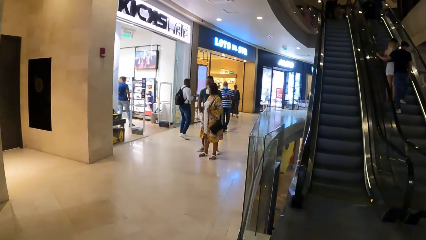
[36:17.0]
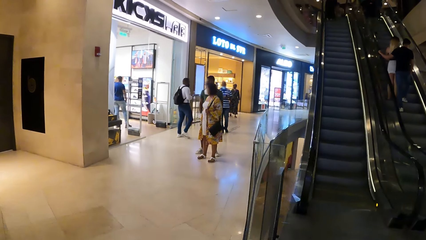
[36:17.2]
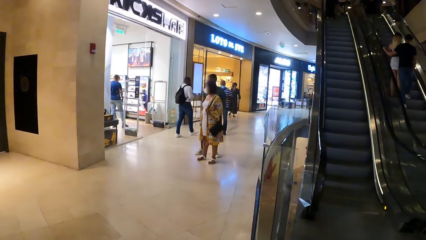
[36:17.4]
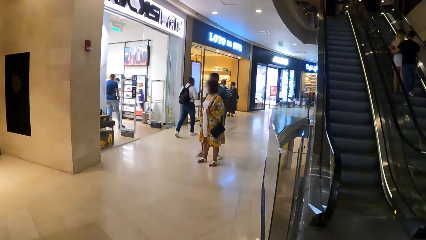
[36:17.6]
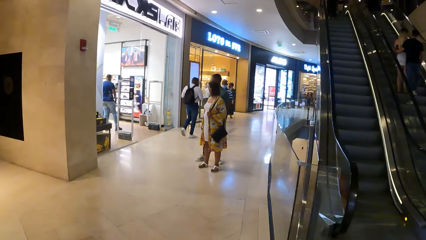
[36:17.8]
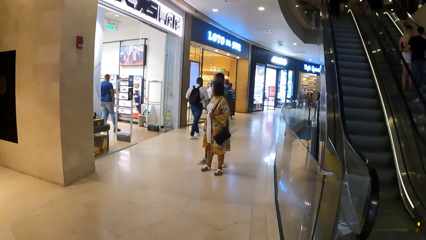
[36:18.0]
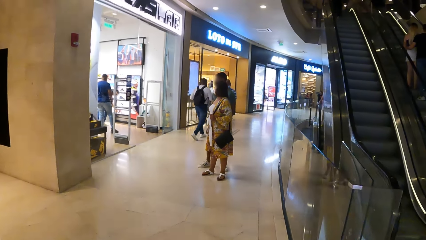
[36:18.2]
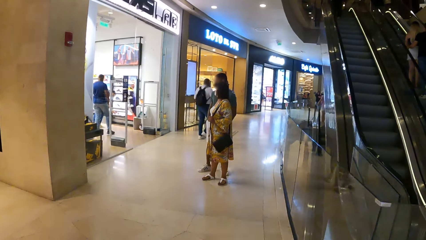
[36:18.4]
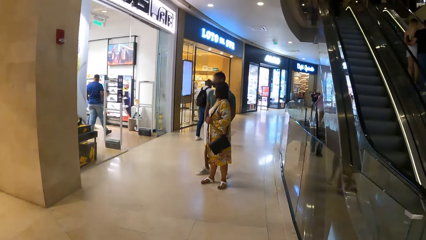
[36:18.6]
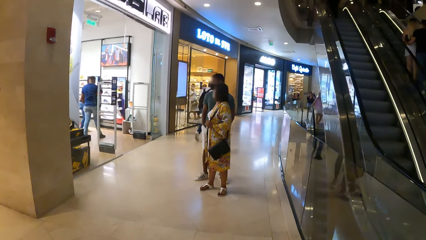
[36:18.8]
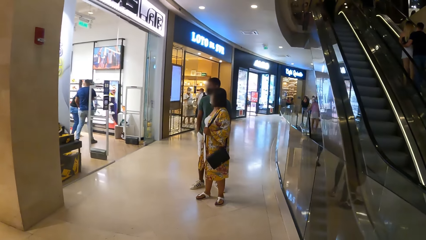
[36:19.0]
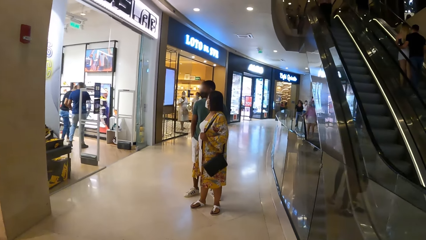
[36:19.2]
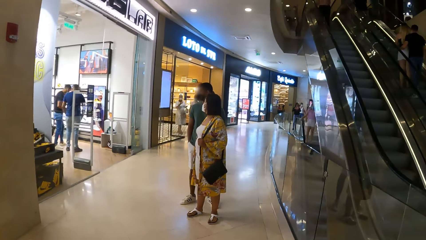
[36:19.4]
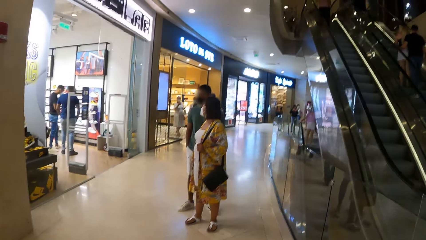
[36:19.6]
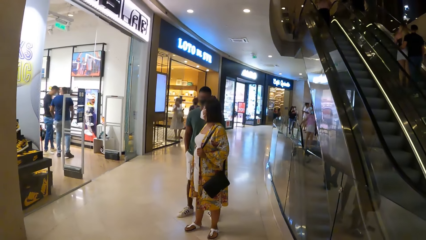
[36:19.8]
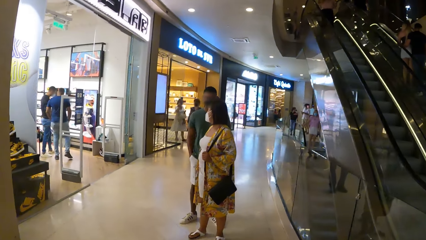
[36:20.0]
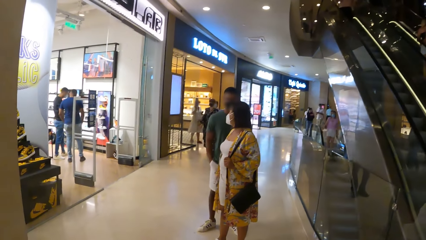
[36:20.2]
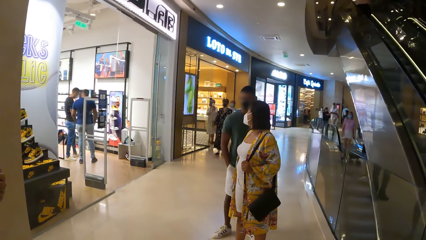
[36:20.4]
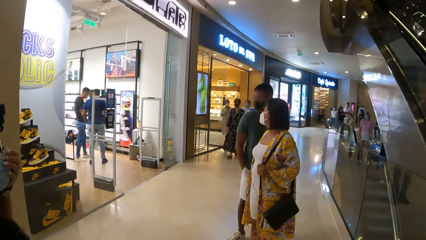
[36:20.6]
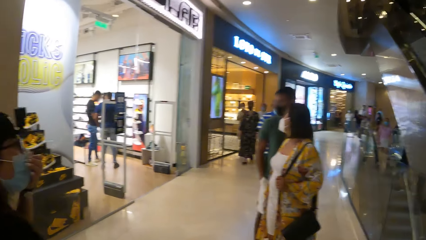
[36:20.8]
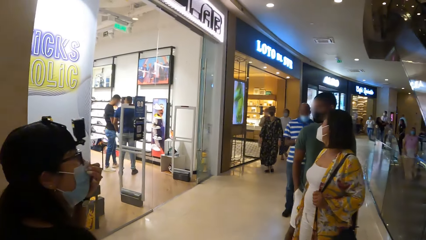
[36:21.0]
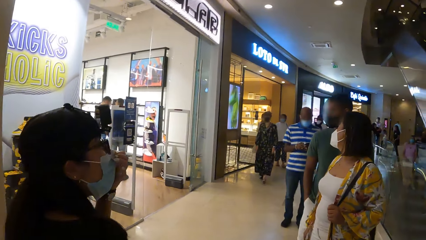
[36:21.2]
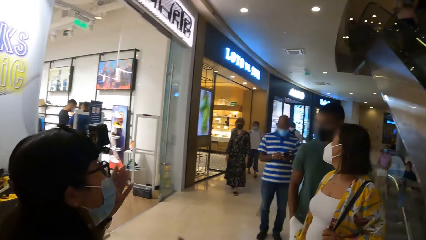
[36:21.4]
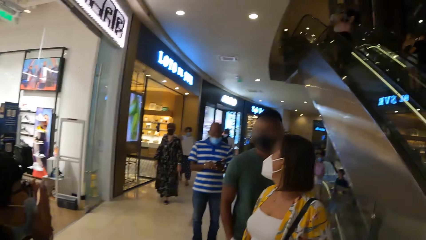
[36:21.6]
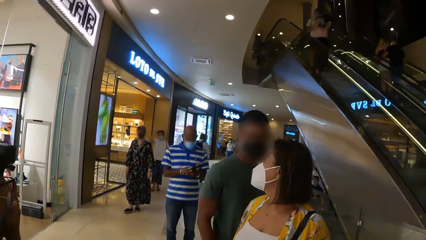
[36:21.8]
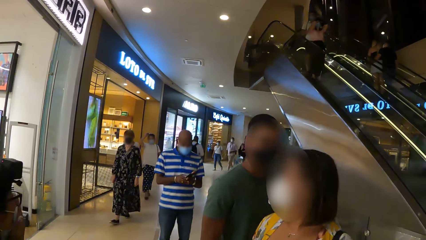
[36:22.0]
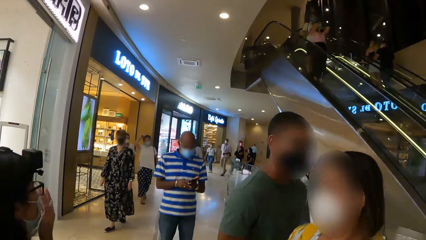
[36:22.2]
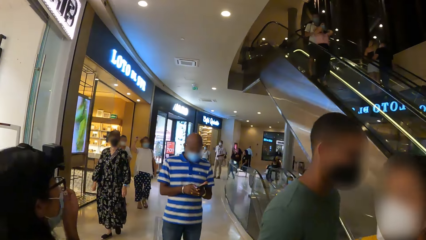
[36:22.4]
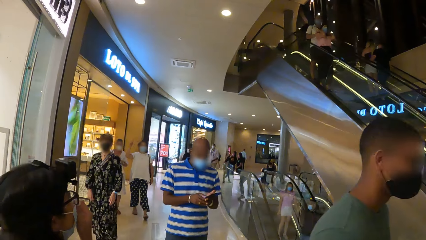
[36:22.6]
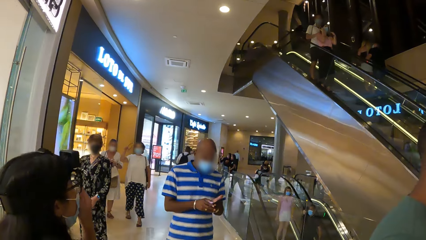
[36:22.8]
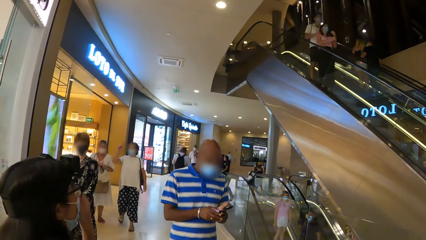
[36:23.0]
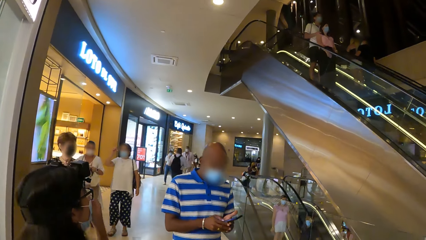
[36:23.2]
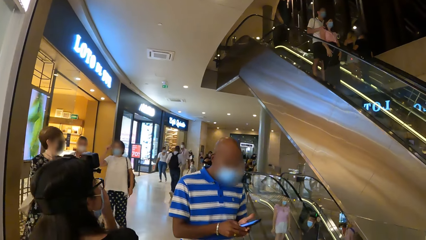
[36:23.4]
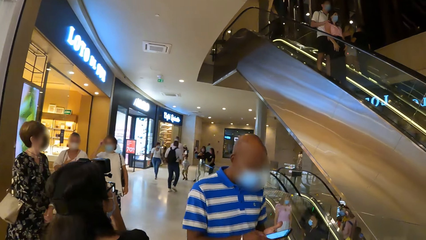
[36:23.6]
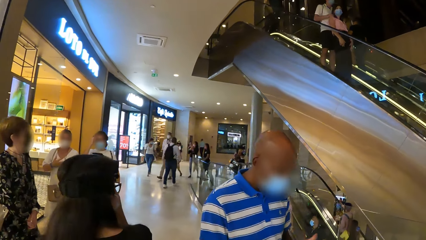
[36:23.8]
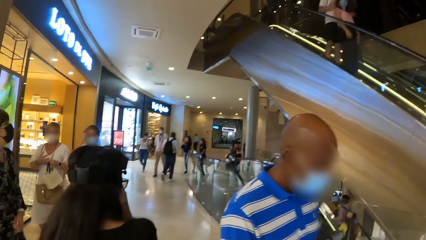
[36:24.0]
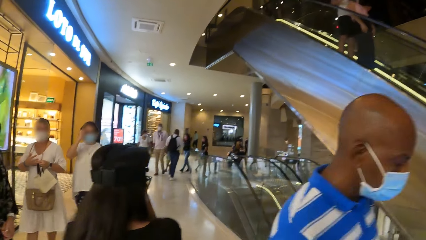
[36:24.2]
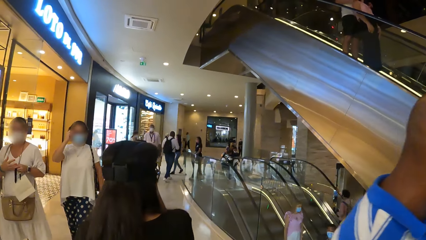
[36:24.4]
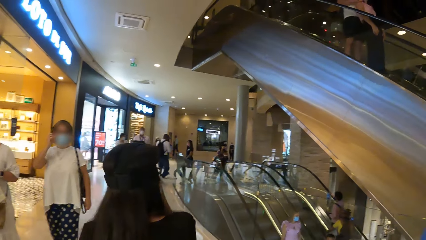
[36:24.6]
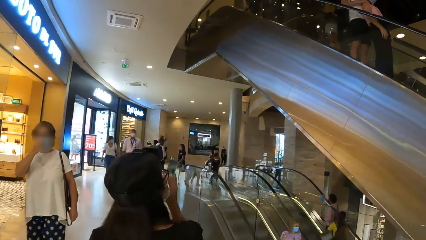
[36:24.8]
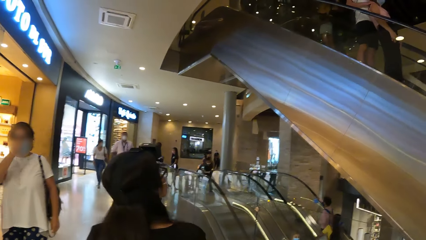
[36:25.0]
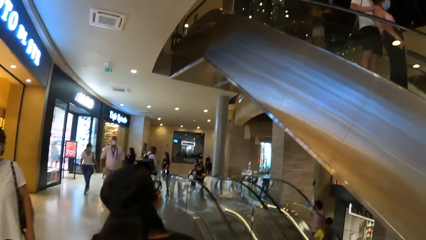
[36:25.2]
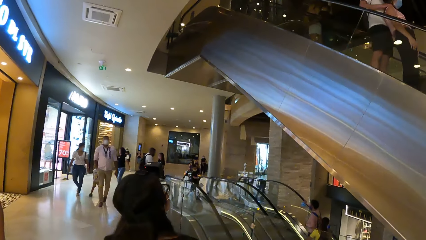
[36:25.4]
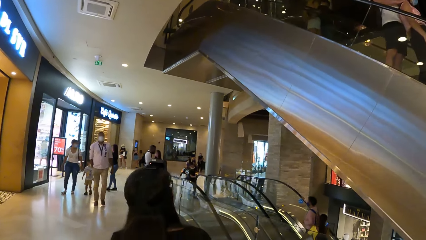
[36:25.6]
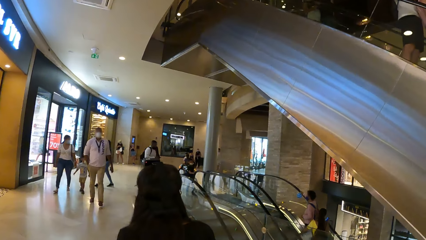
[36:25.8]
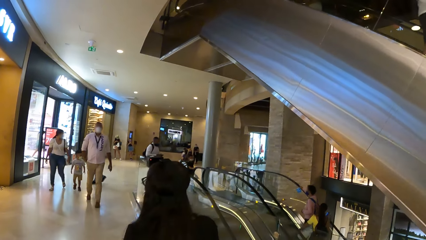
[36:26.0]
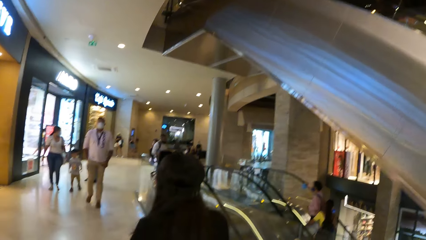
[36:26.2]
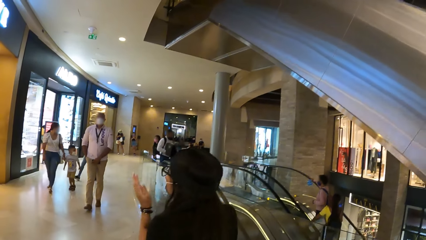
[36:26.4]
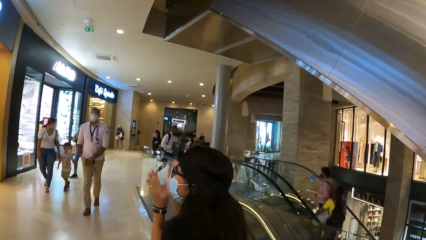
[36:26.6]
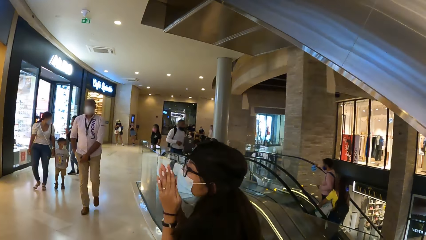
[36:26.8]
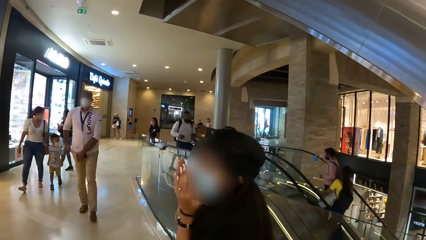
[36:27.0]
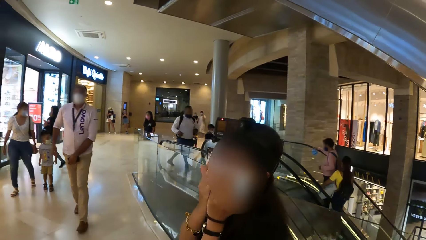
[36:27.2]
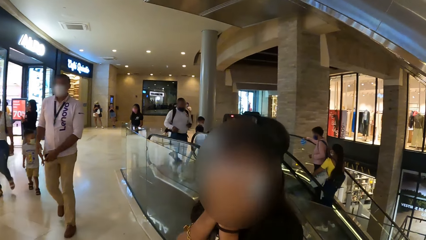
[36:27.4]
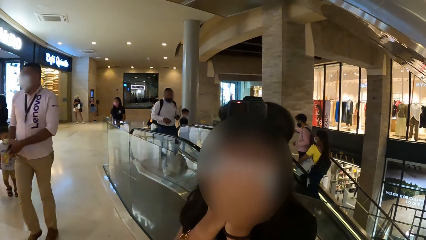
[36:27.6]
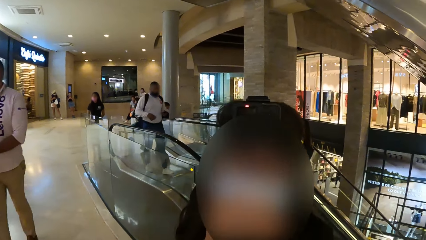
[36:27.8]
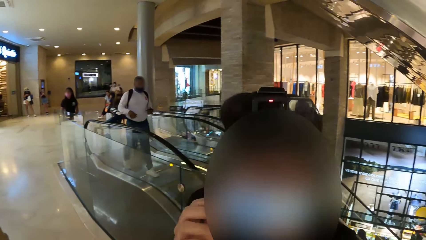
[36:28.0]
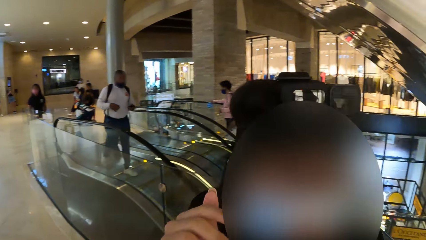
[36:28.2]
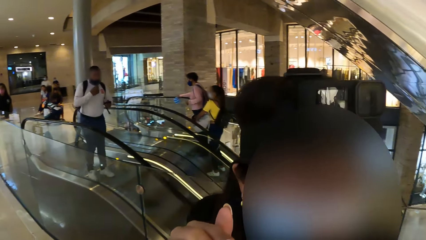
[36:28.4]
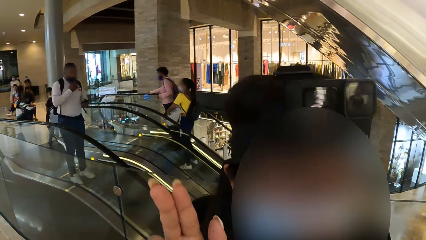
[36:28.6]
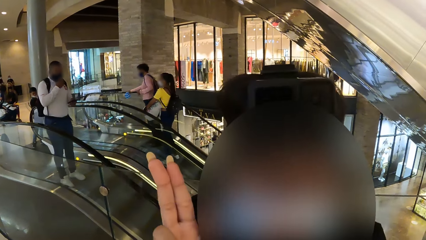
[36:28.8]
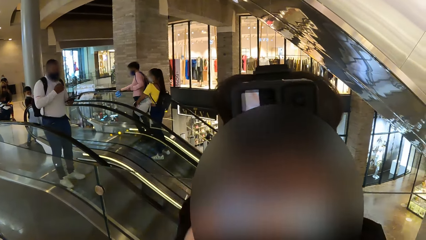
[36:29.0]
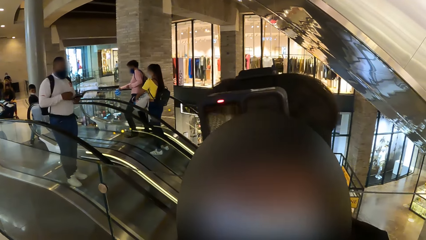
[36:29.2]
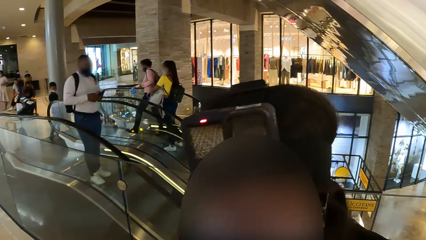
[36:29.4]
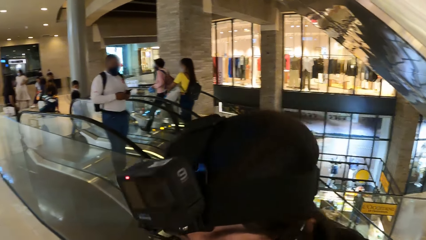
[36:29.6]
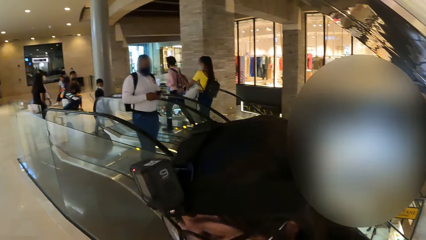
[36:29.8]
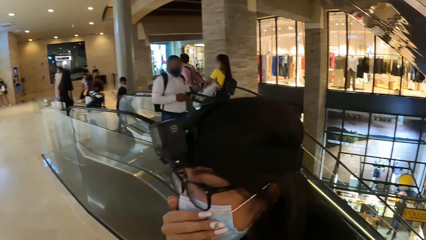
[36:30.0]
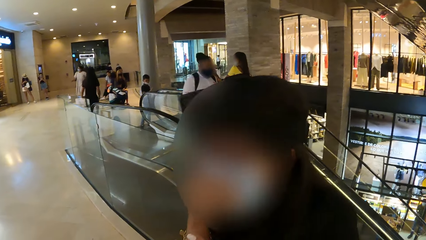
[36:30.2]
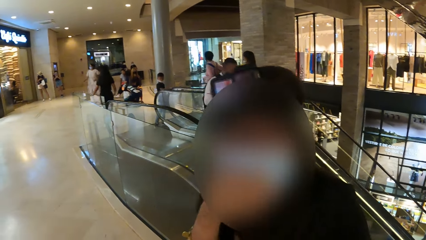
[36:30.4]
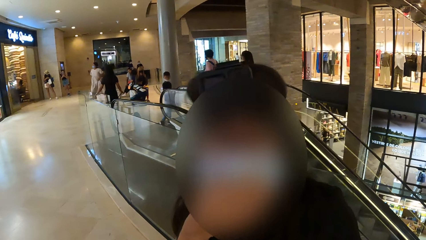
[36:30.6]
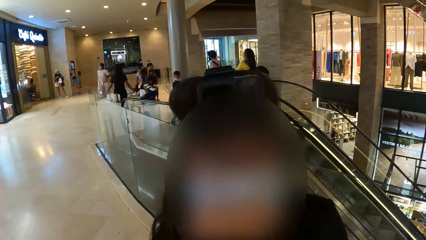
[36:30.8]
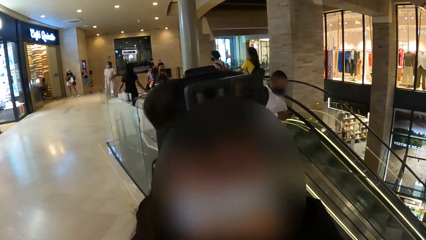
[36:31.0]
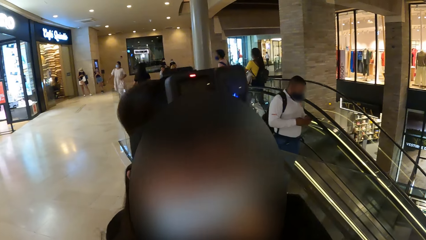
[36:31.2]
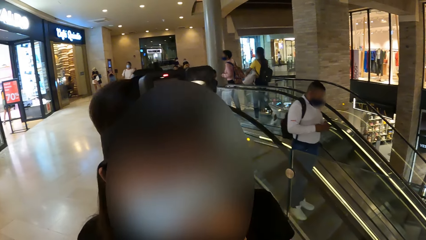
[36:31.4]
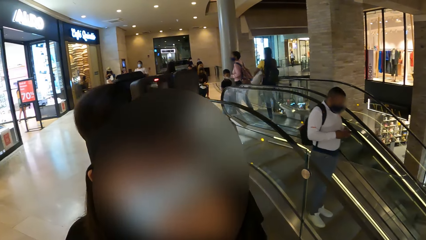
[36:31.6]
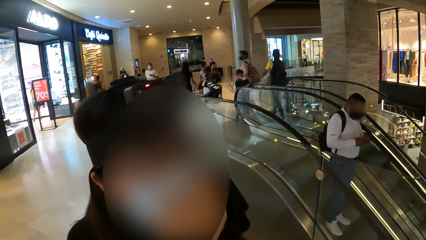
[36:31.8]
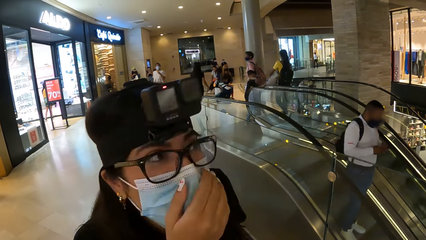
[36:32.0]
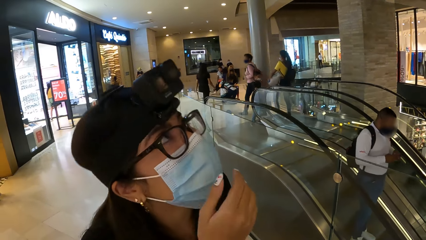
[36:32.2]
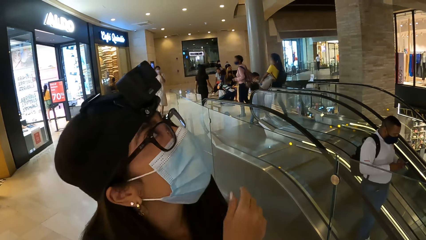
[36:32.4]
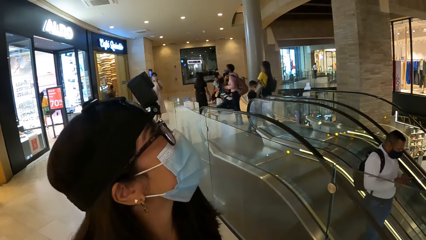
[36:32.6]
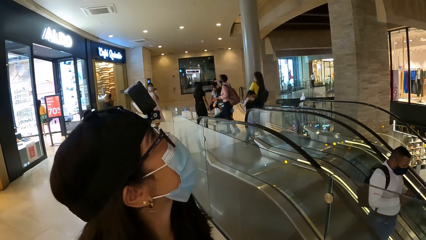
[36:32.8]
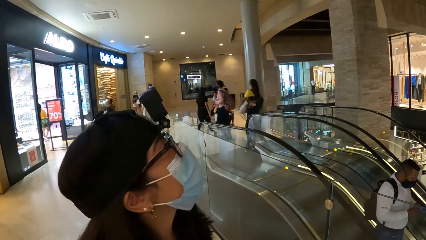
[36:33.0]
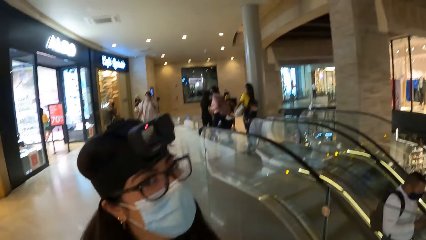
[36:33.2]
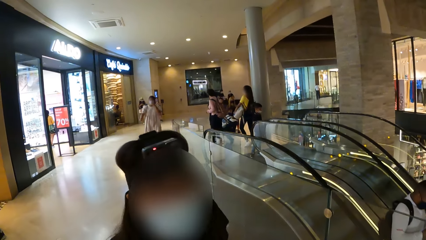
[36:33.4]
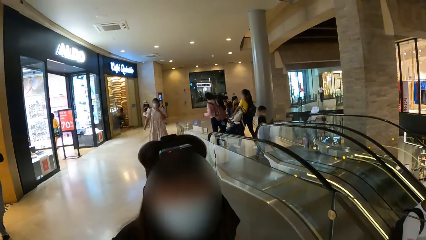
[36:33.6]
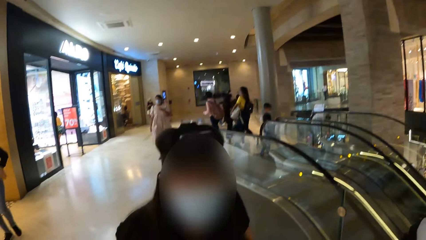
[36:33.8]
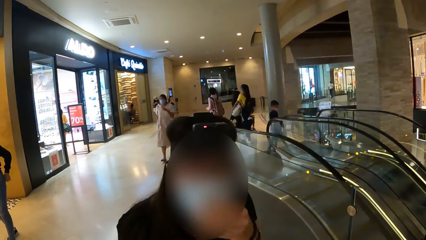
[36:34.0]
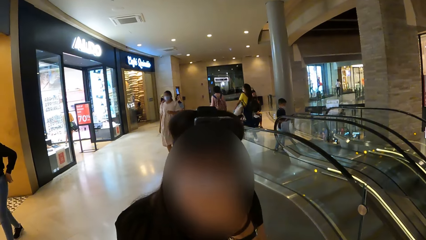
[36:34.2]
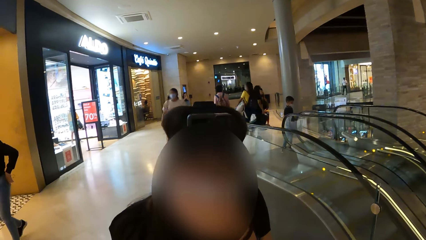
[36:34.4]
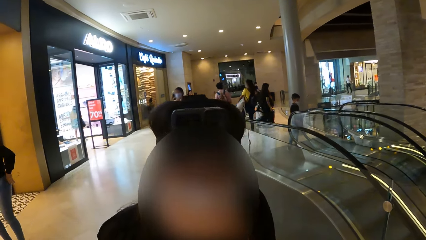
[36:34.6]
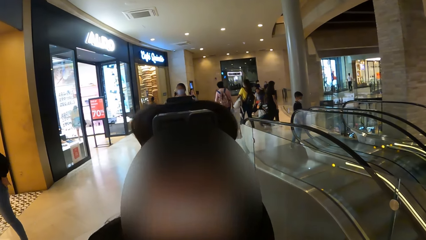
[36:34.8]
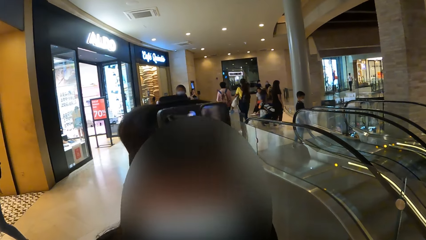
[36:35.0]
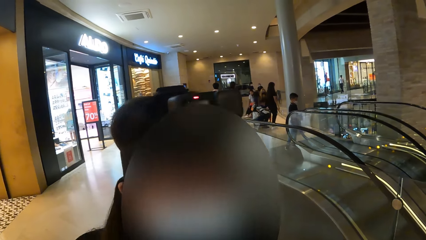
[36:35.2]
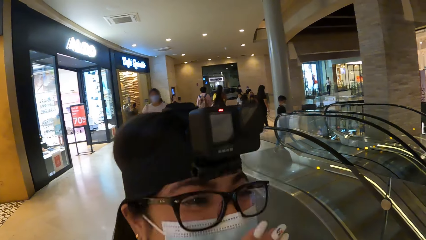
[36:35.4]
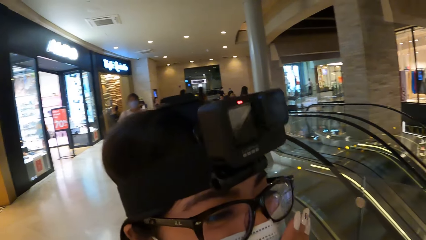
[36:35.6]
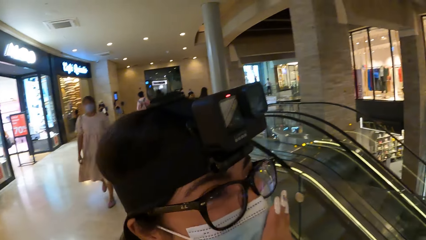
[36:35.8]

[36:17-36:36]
The camera wearer communicates with a woman. The woman looks around and looks up.
